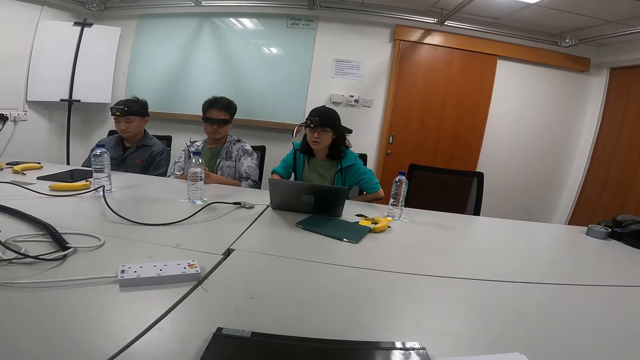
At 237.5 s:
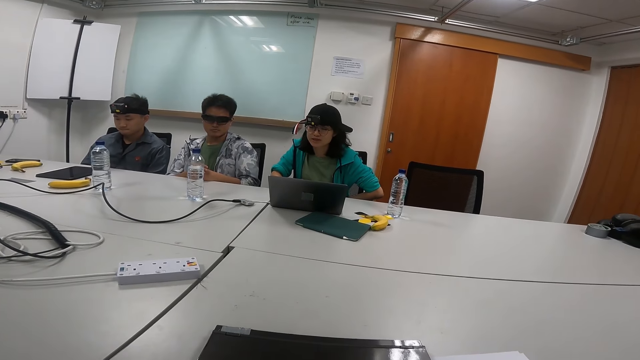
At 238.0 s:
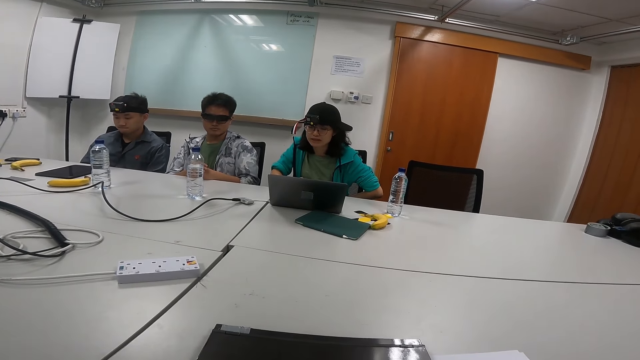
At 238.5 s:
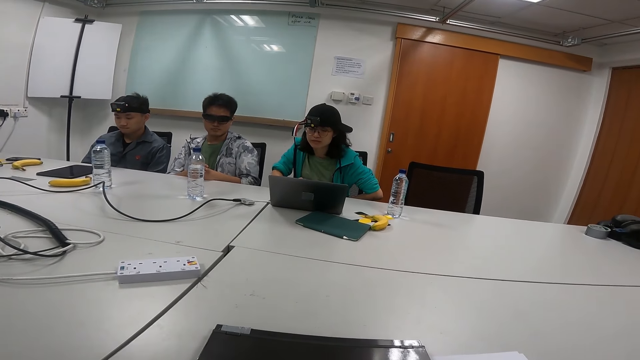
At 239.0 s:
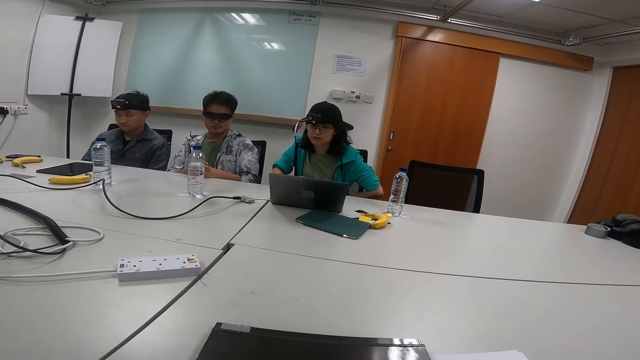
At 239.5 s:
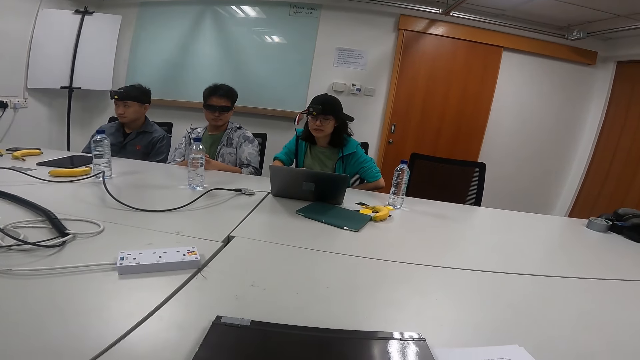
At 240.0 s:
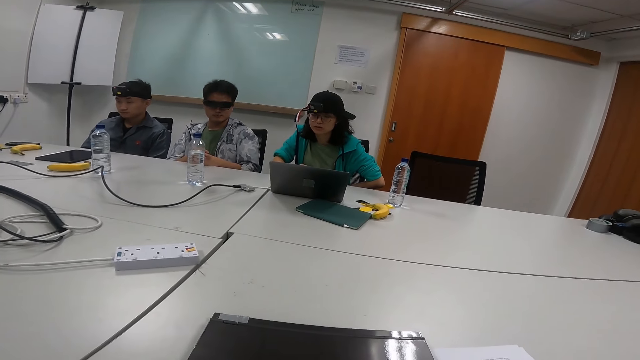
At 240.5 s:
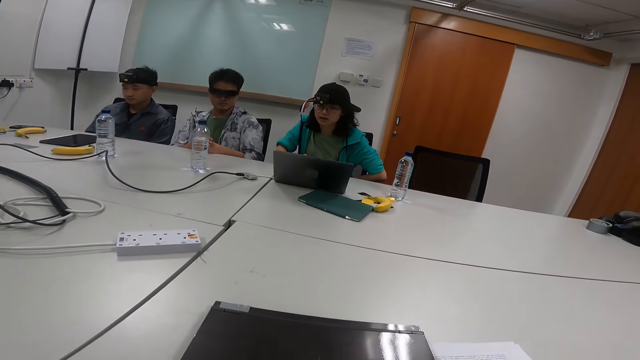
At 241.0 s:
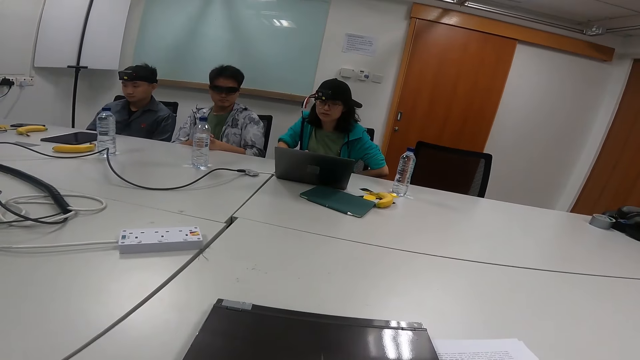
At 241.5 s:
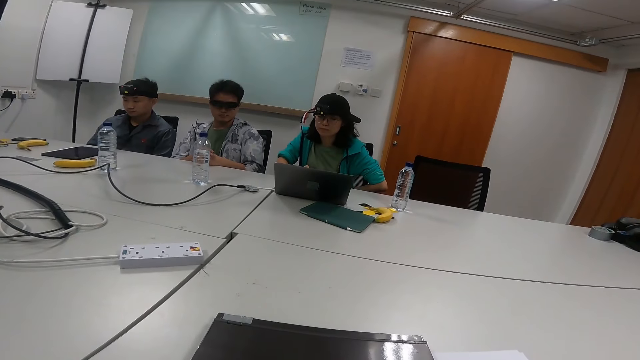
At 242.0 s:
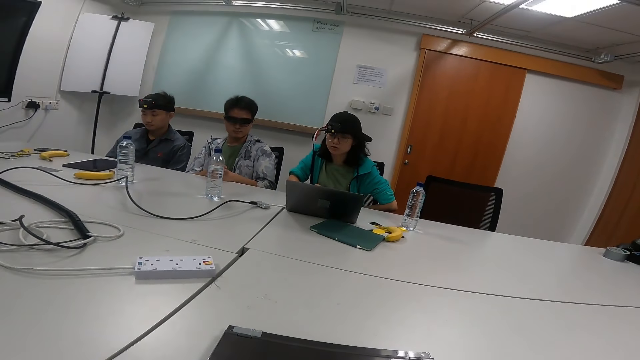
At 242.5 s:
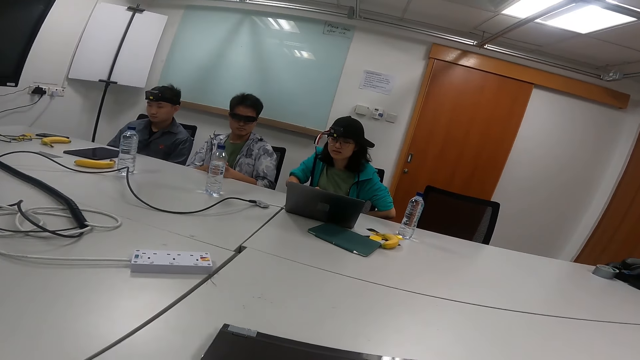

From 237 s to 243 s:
A person reads from the laptop.

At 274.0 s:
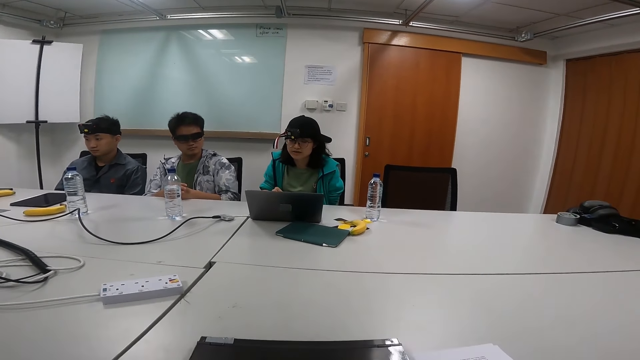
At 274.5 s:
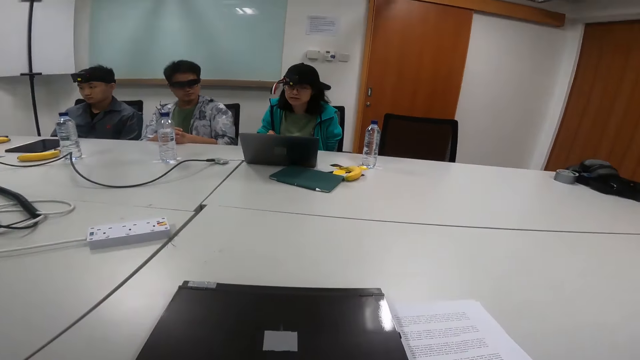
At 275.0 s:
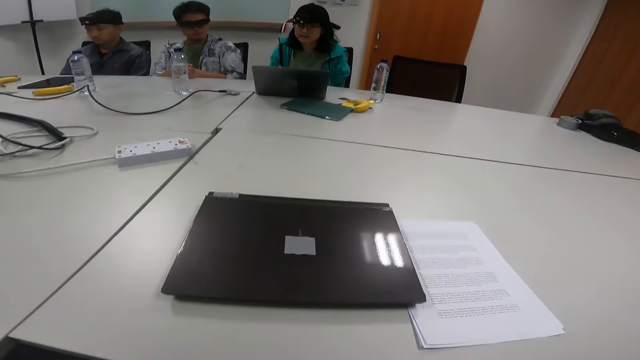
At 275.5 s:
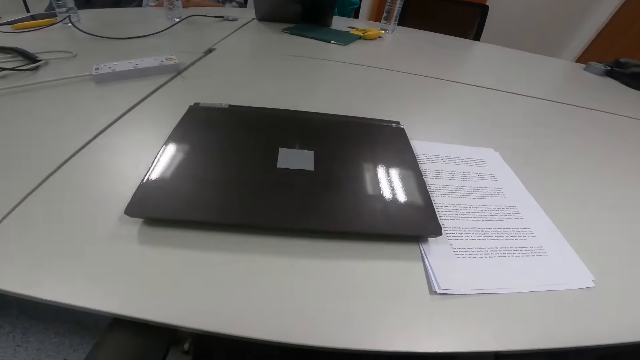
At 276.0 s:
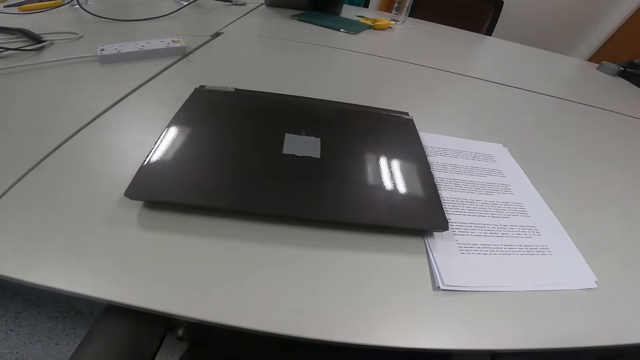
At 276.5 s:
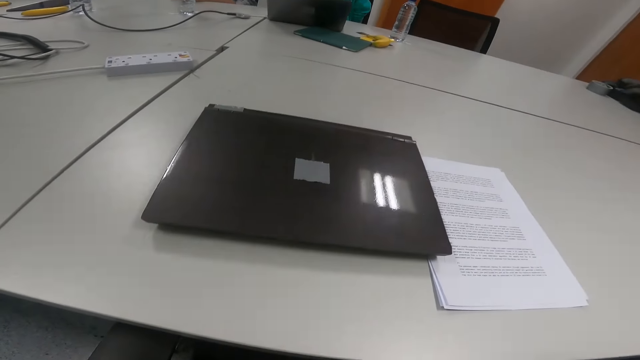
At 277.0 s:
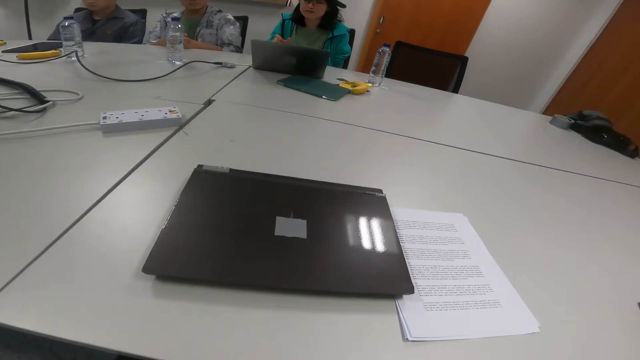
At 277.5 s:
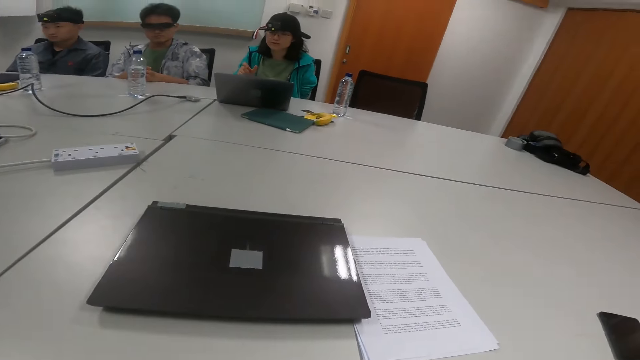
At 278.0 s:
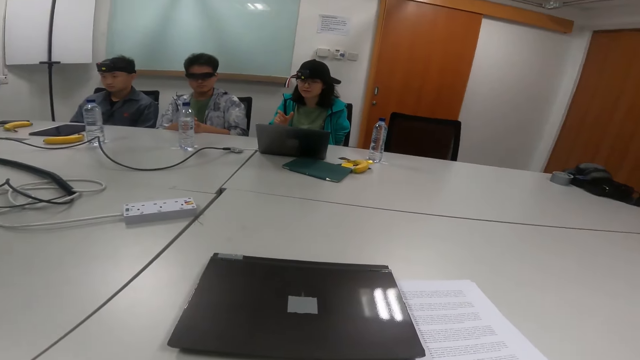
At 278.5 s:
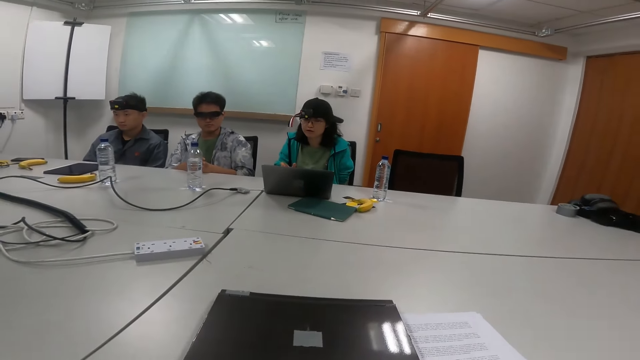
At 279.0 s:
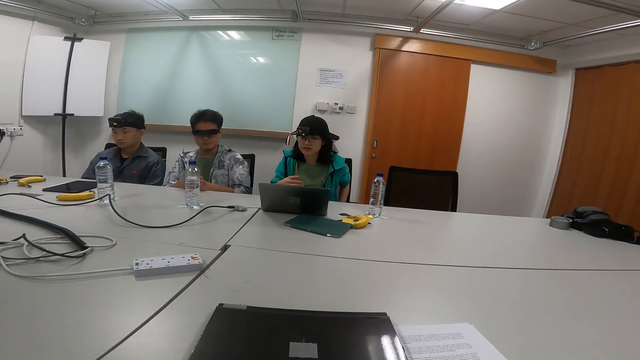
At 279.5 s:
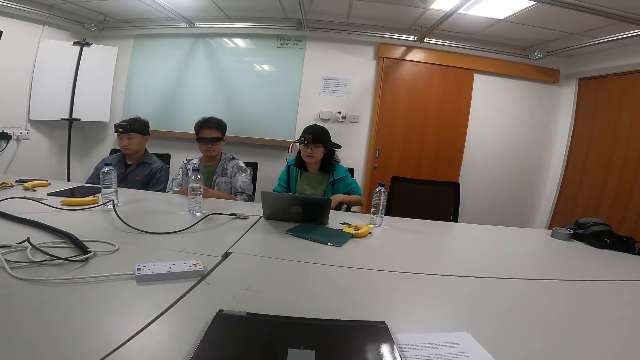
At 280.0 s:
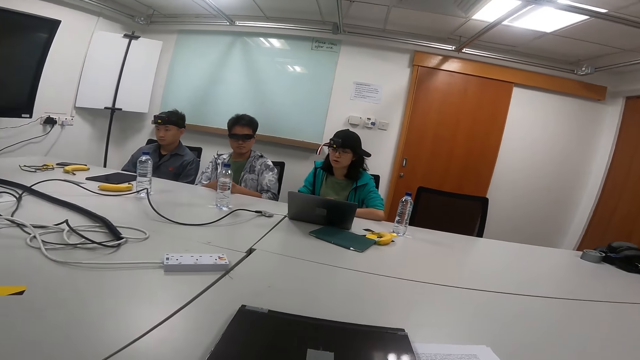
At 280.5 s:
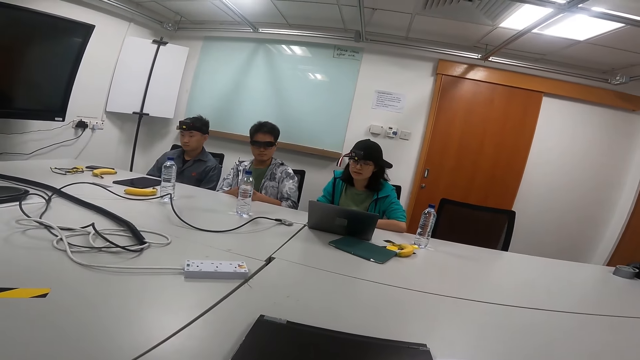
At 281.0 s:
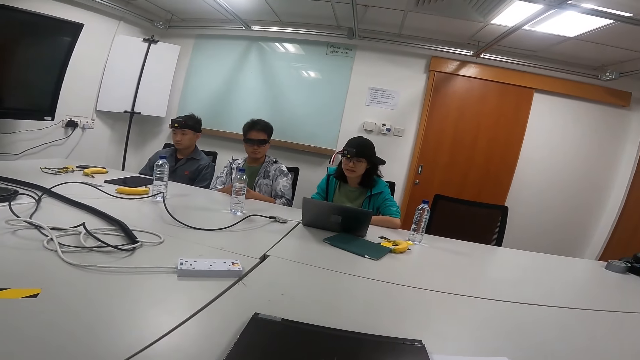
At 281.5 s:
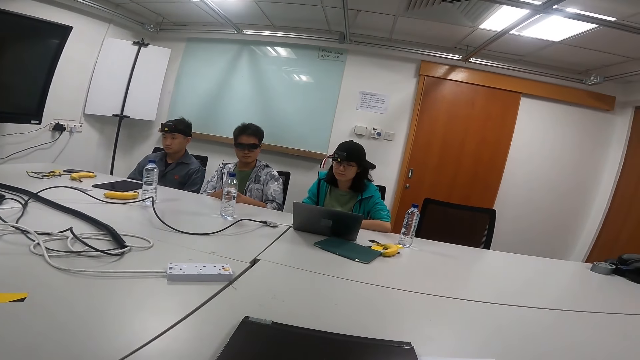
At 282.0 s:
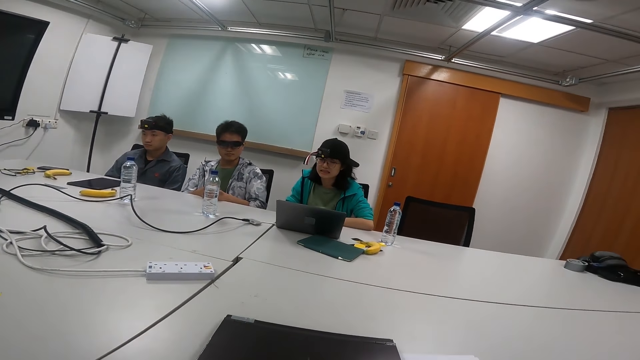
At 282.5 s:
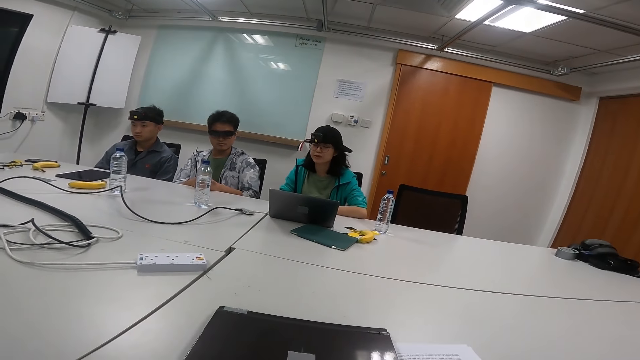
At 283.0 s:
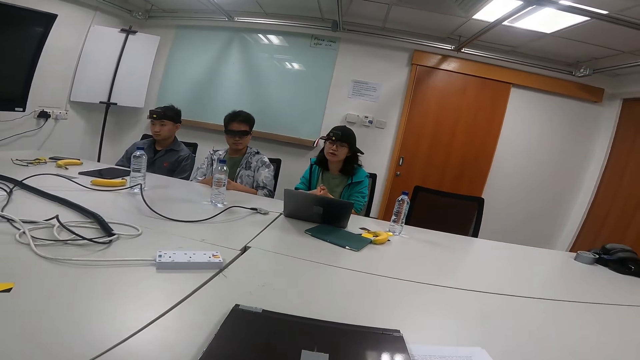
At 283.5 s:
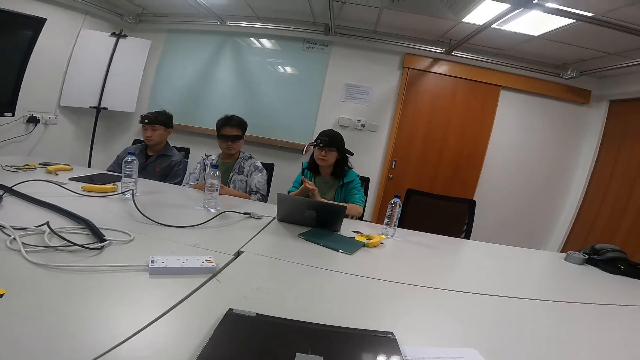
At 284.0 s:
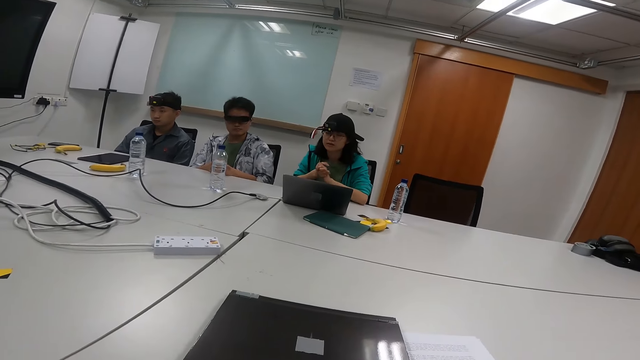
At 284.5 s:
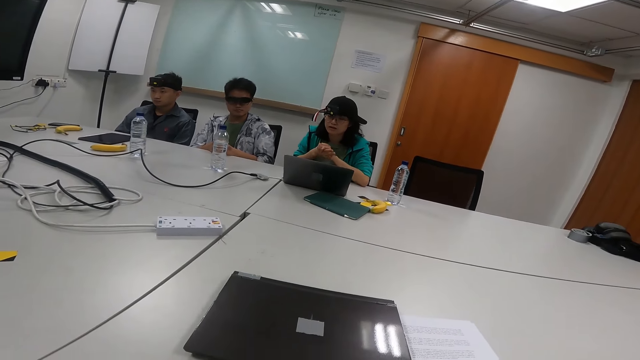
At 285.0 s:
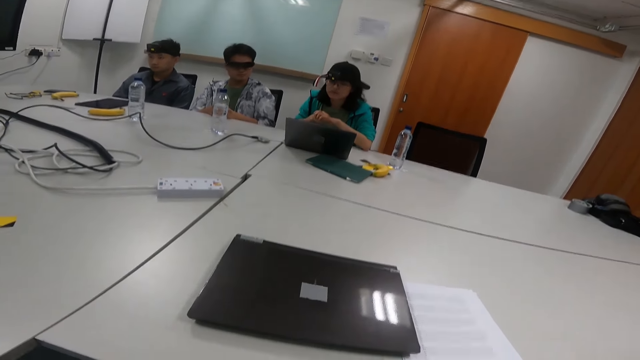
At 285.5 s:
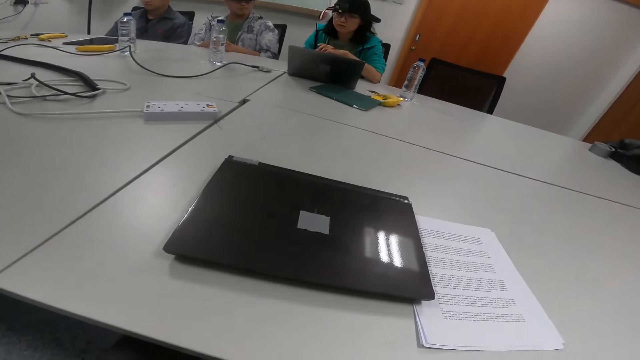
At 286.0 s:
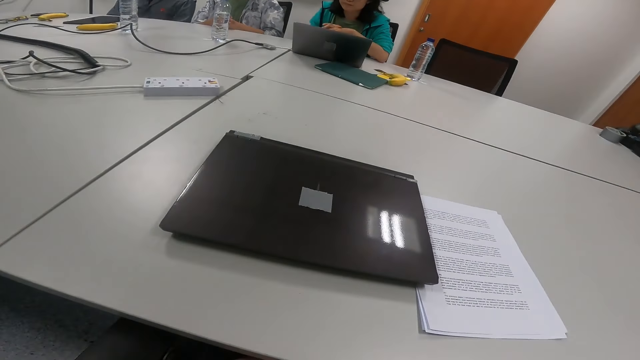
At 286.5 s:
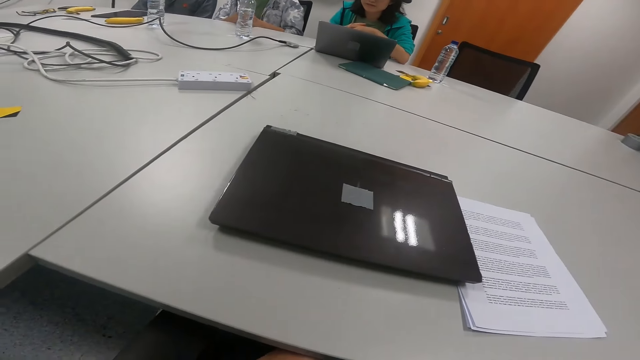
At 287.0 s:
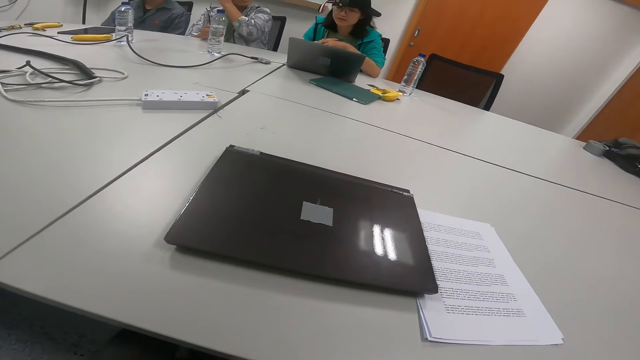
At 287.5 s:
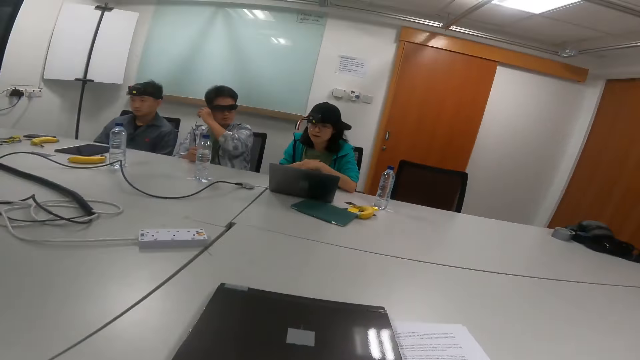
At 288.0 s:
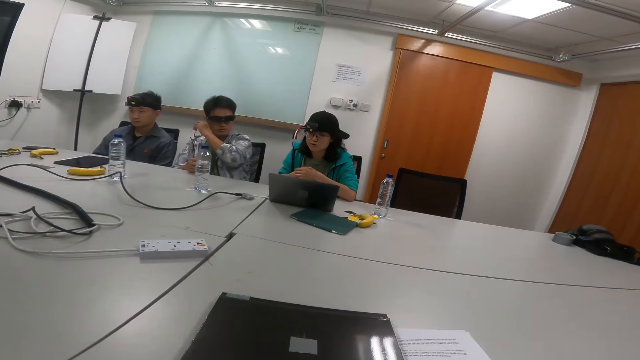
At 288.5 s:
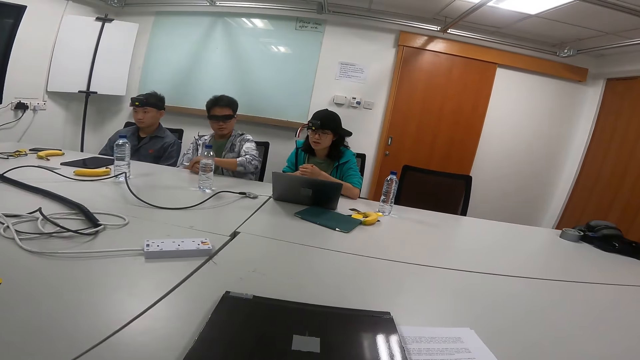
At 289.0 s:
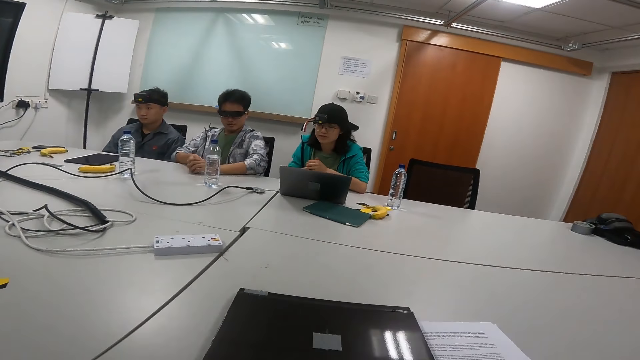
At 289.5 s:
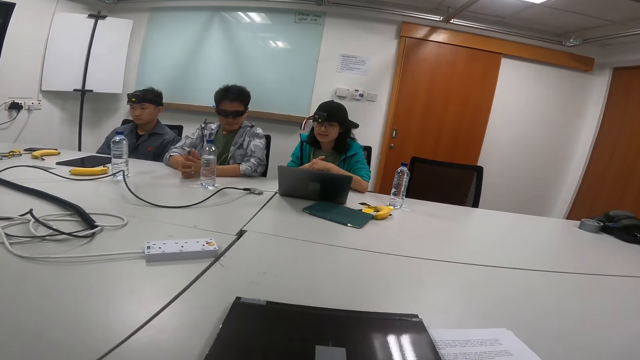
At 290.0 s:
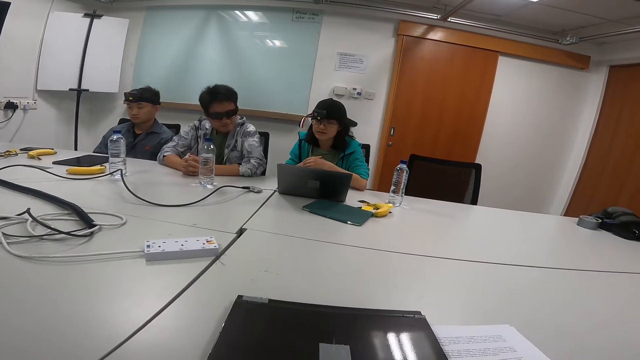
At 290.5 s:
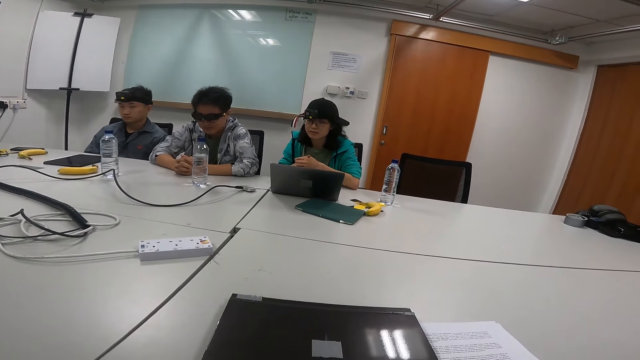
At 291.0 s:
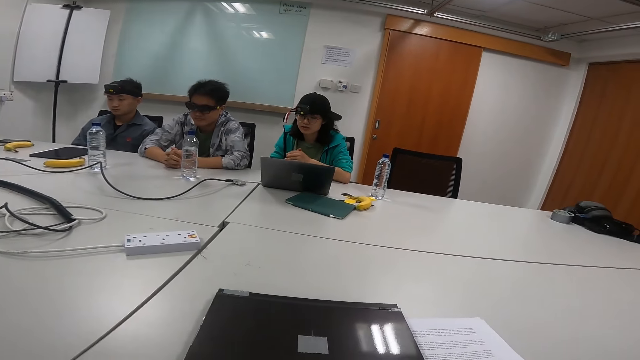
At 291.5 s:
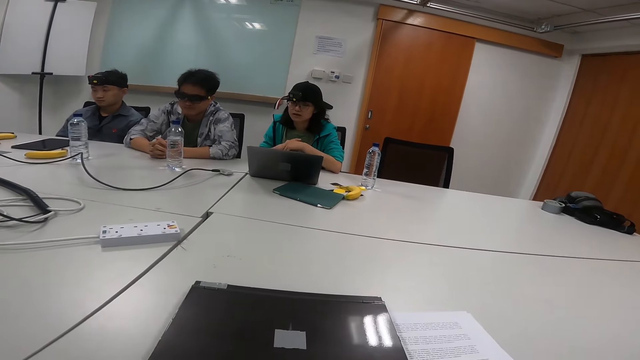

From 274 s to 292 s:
The camera wearer looks at the laptop. A person reads from the laptop. Another person itches his ear and folds fingers.
